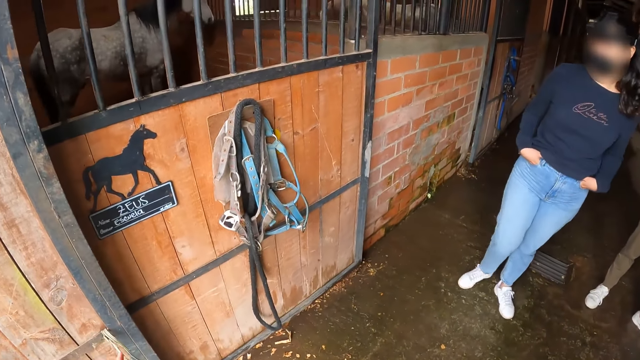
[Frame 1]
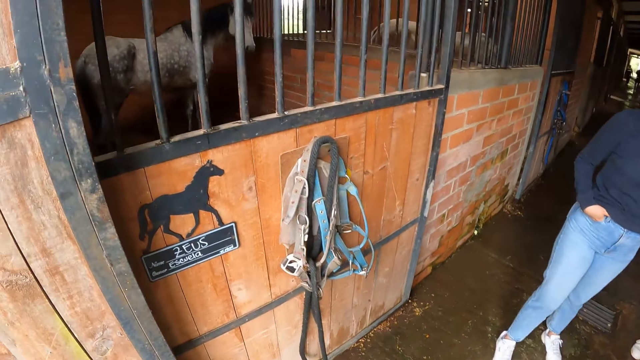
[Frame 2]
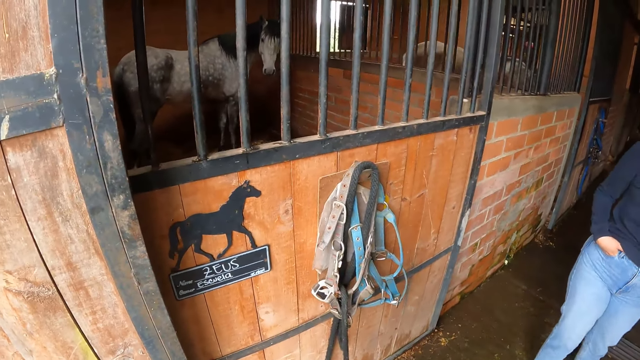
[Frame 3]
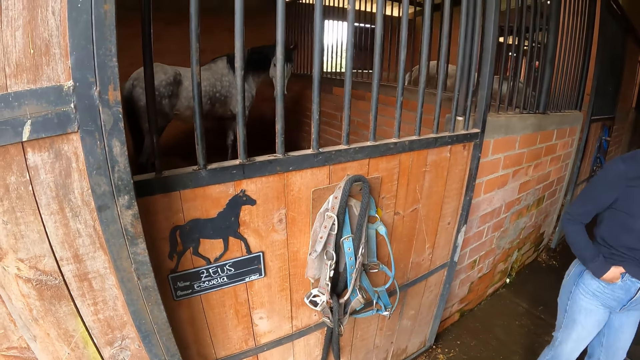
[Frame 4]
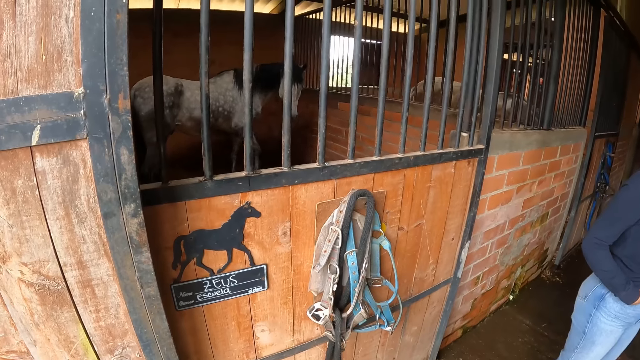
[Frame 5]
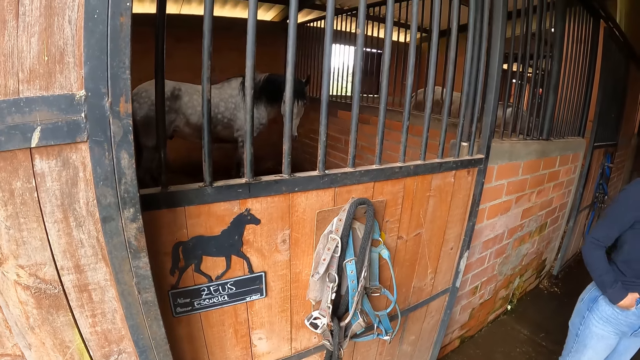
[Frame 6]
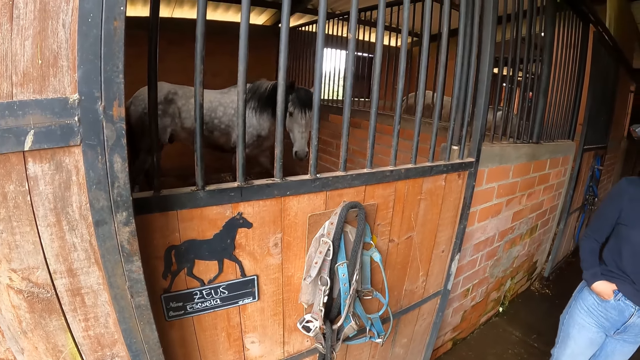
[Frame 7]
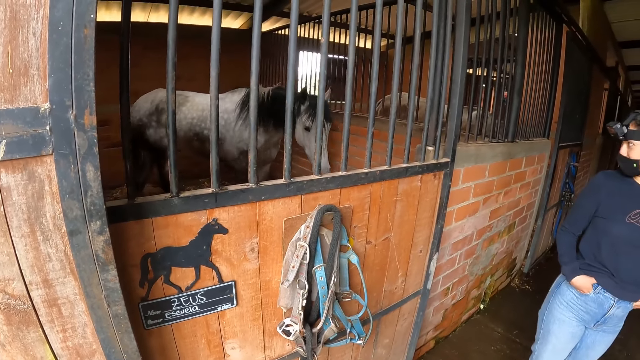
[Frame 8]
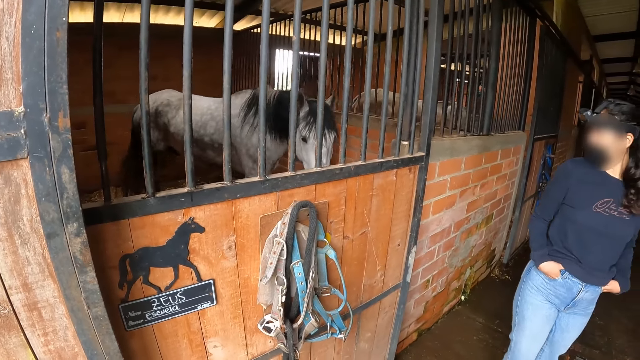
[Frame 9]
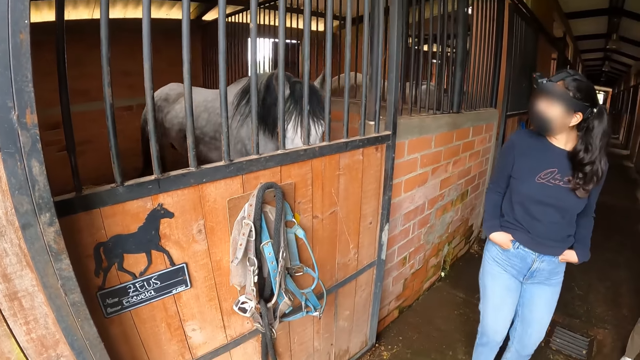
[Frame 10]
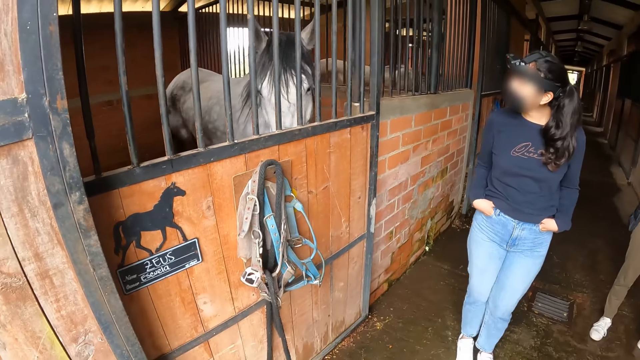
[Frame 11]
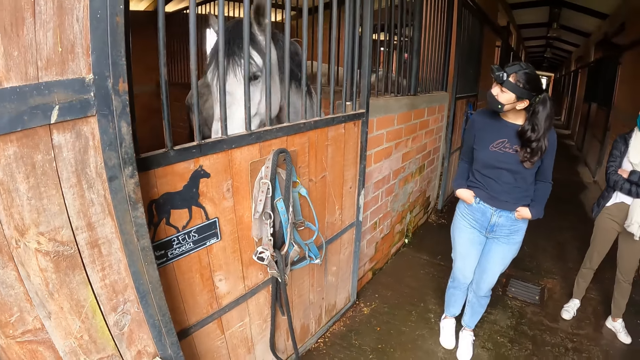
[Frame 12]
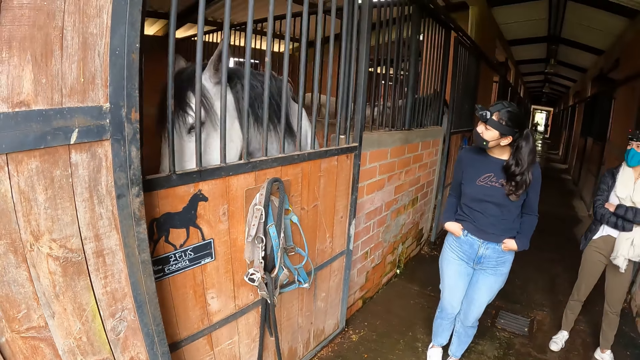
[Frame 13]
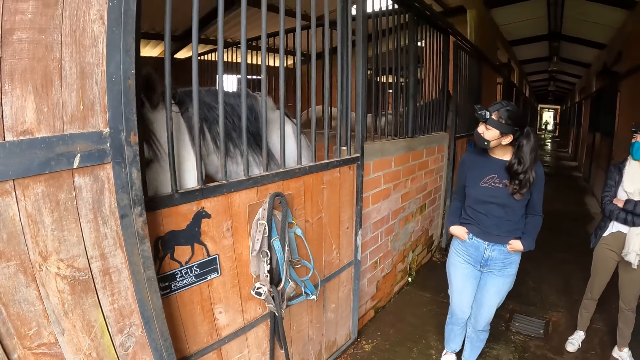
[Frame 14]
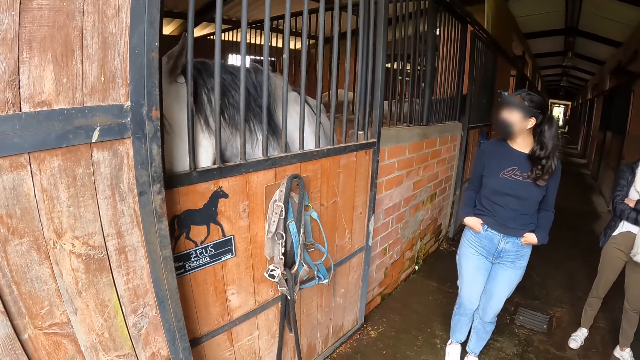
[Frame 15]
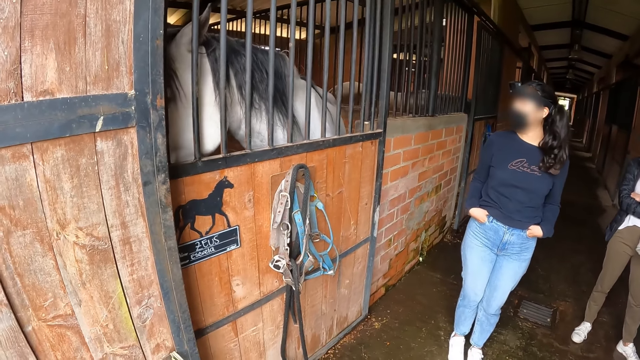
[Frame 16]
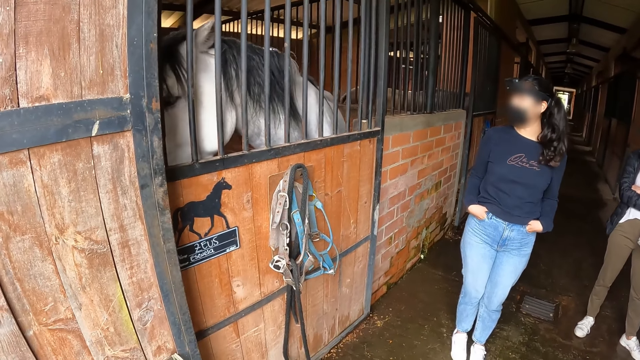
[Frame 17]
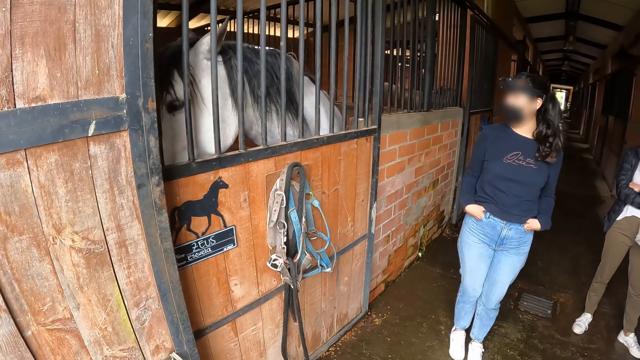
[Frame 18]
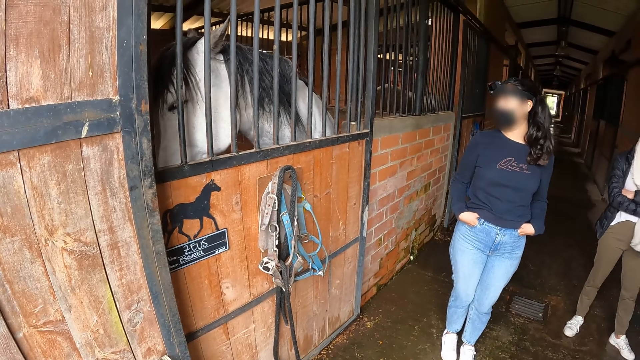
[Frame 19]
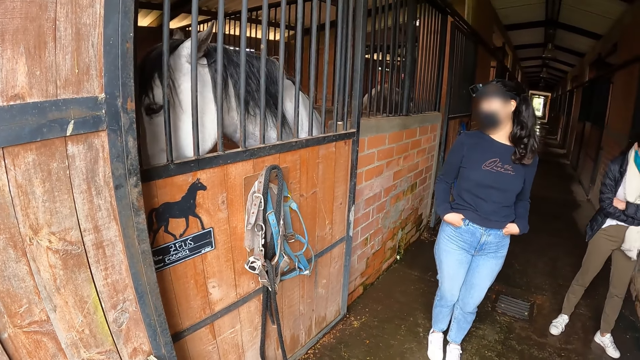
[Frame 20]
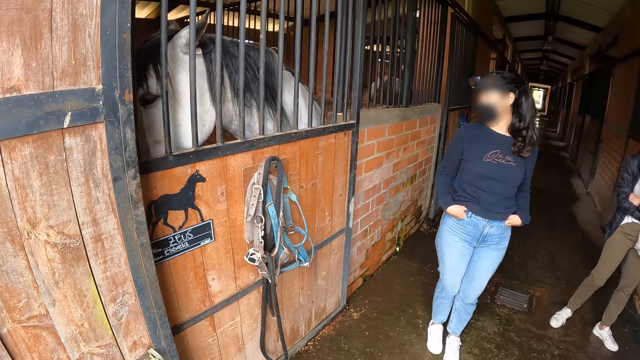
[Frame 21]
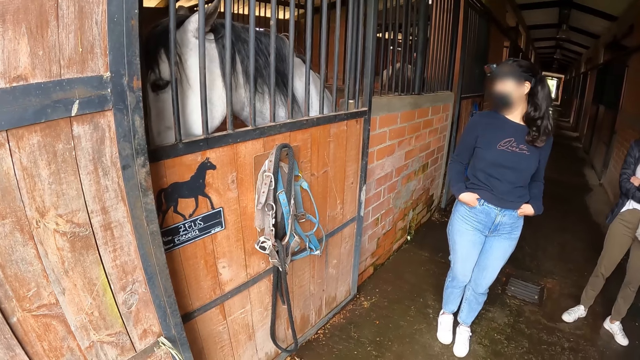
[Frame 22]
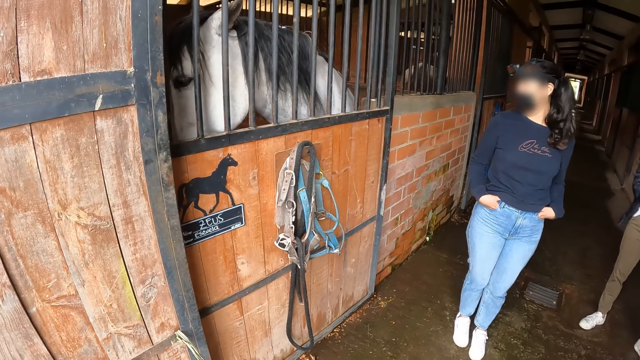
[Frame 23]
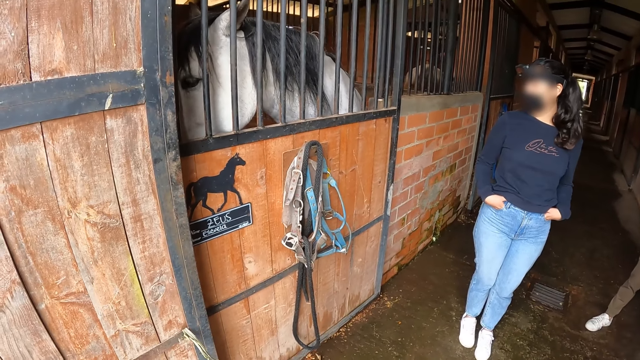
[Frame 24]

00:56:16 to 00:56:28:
The camera wearer looks at the horses. A woman looks at the horses.

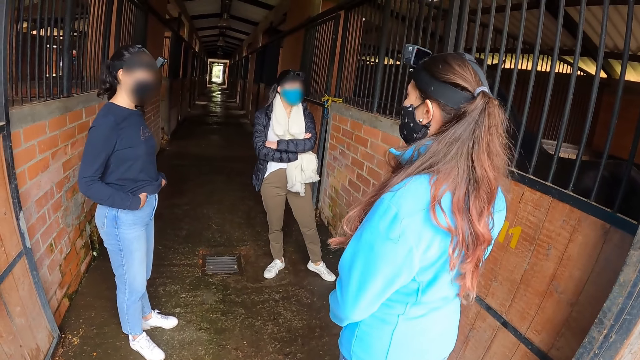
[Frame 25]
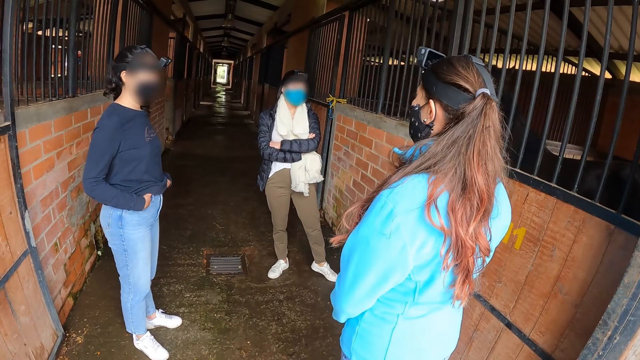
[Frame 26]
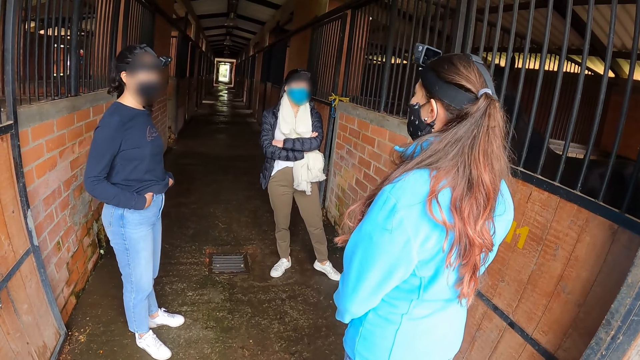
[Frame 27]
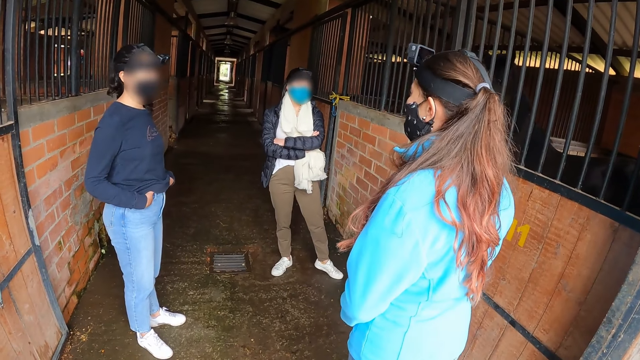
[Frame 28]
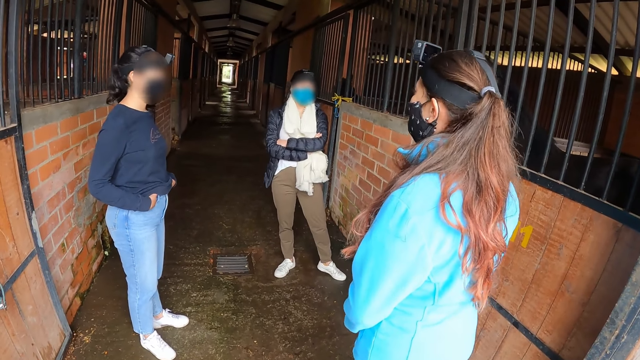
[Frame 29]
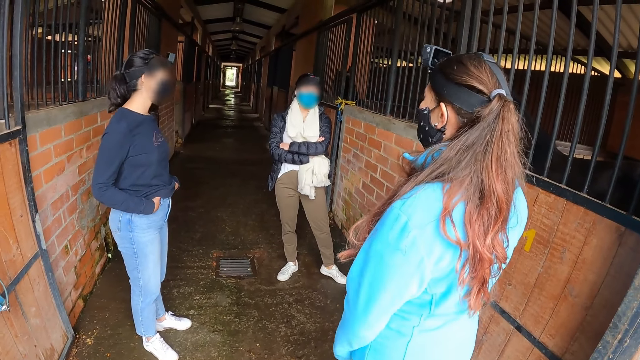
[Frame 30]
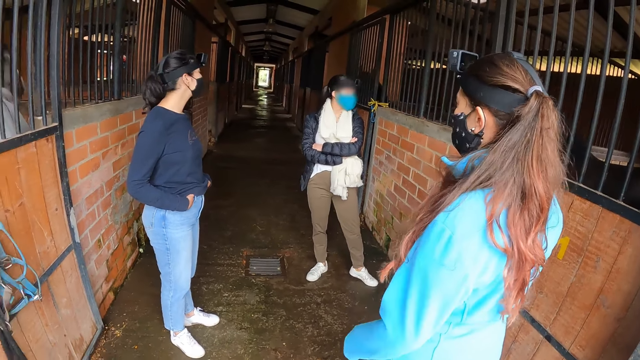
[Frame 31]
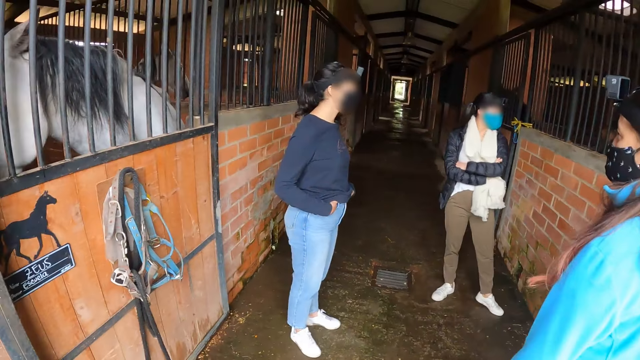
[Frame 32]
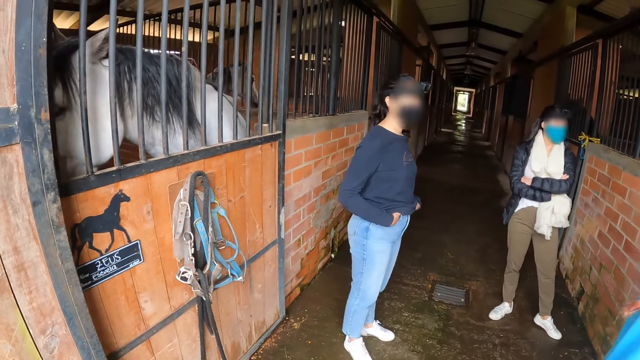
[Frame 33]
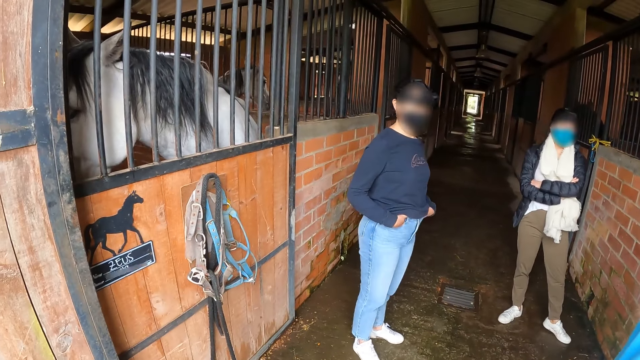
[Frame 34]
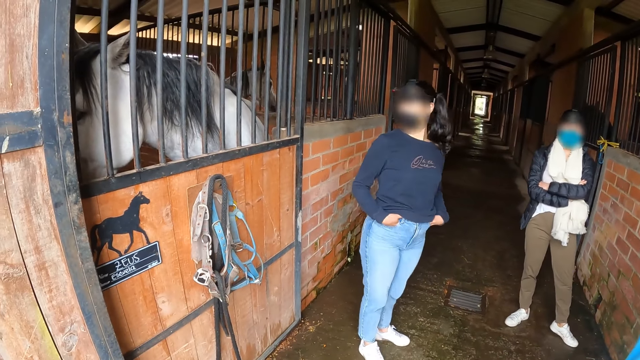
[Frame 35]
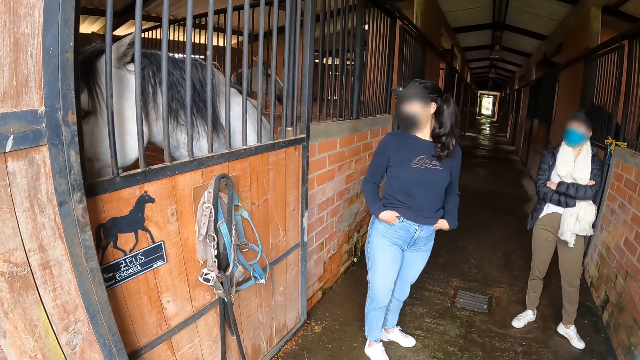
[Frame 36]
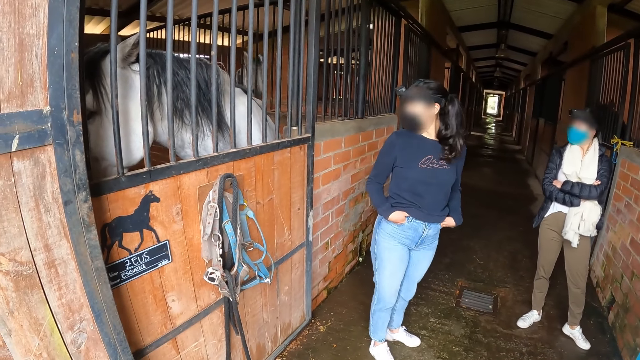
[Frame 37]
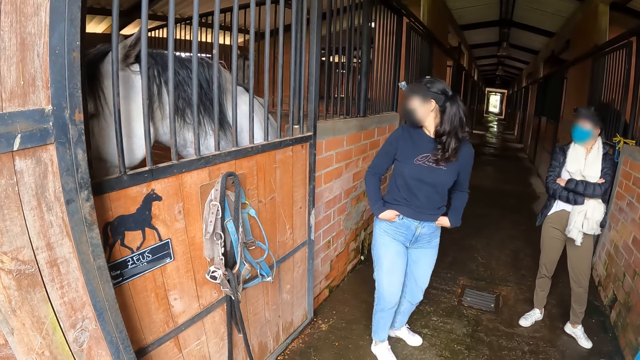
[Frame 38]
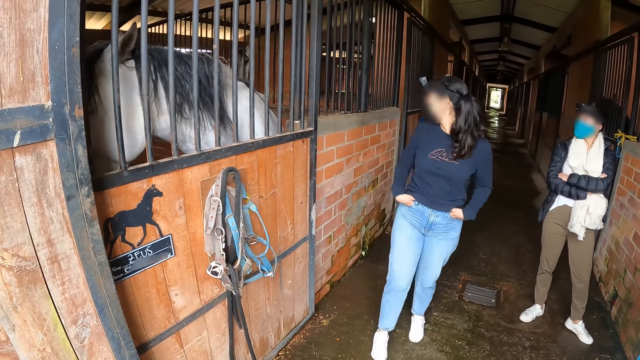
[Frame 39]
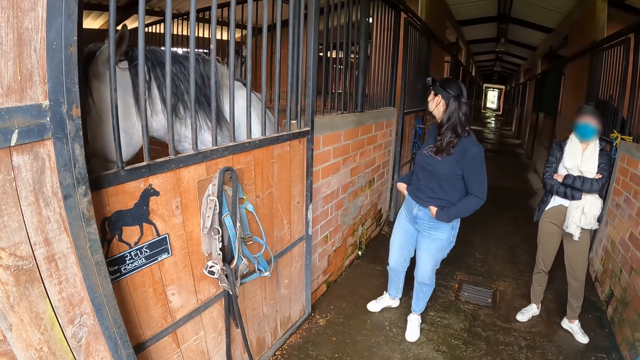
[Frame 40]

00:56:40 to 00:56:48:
A woman interacts with another woman.
